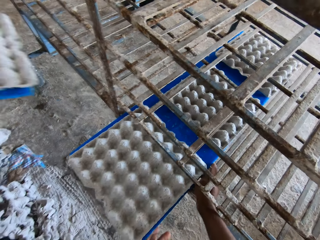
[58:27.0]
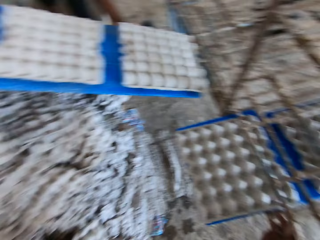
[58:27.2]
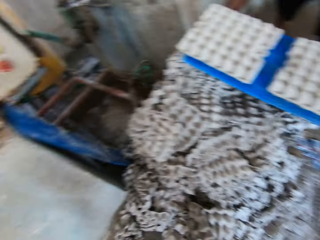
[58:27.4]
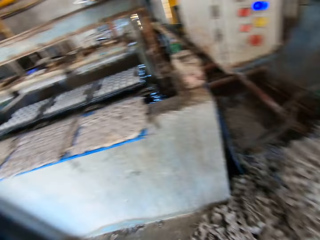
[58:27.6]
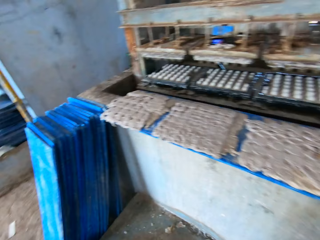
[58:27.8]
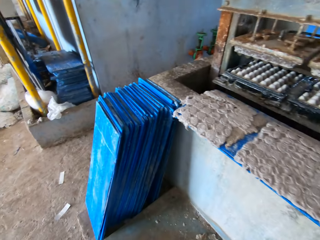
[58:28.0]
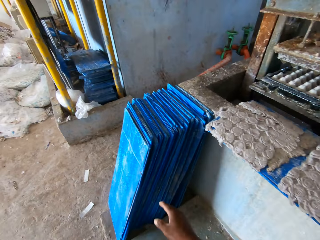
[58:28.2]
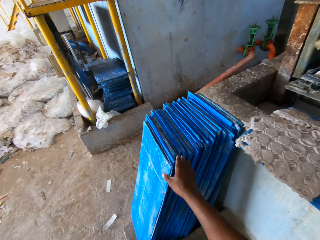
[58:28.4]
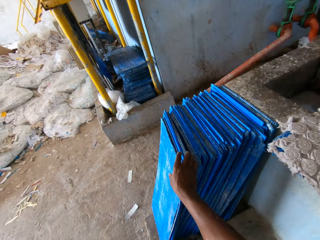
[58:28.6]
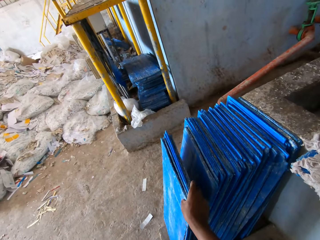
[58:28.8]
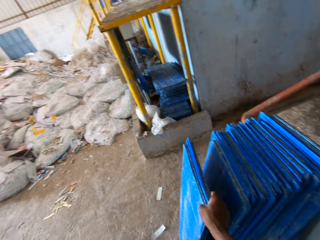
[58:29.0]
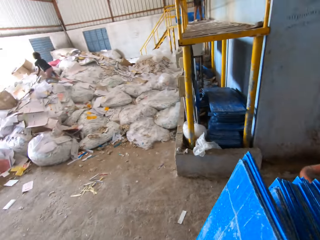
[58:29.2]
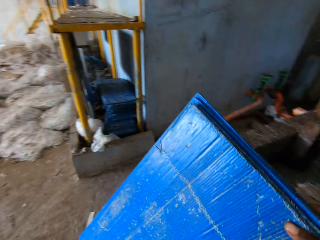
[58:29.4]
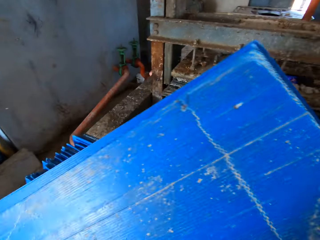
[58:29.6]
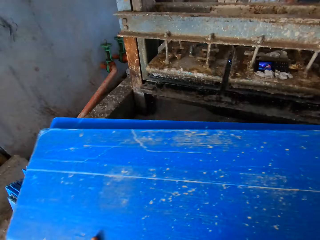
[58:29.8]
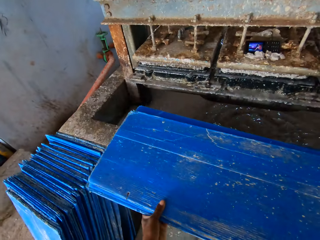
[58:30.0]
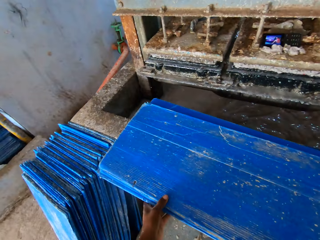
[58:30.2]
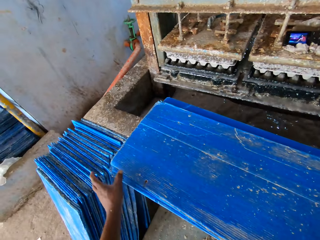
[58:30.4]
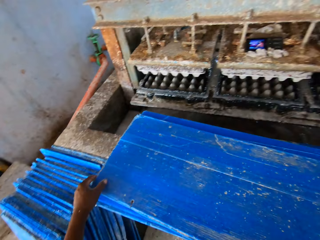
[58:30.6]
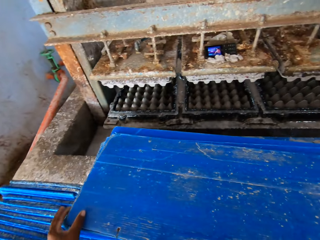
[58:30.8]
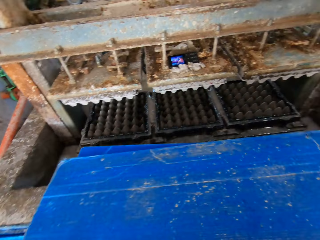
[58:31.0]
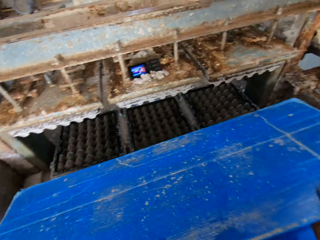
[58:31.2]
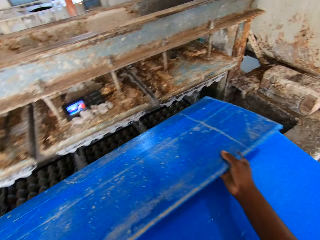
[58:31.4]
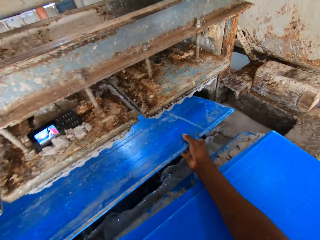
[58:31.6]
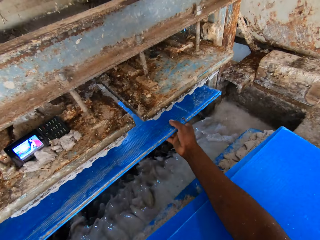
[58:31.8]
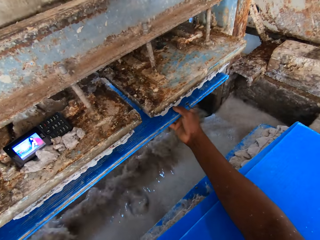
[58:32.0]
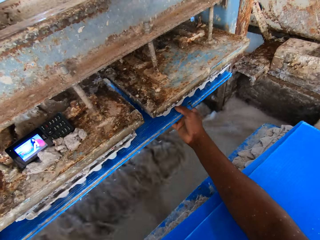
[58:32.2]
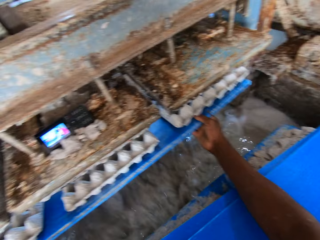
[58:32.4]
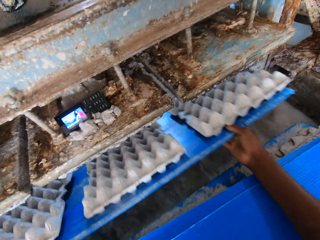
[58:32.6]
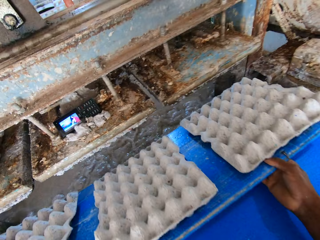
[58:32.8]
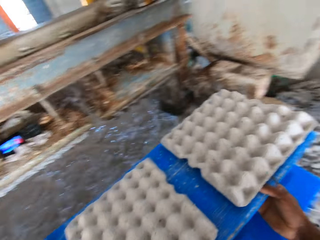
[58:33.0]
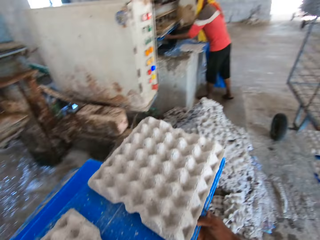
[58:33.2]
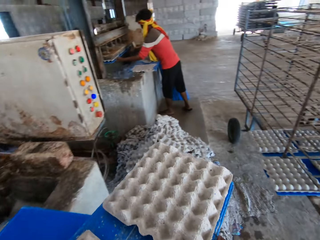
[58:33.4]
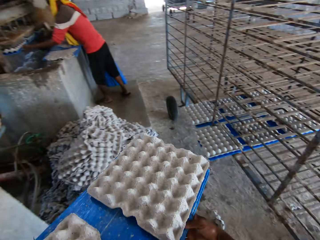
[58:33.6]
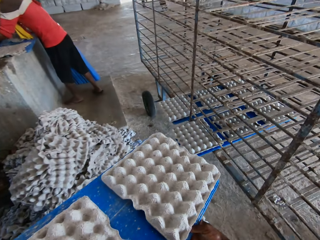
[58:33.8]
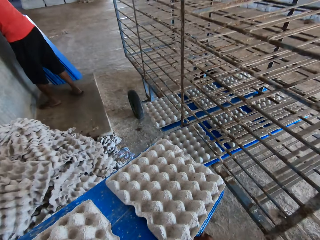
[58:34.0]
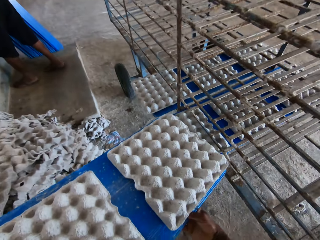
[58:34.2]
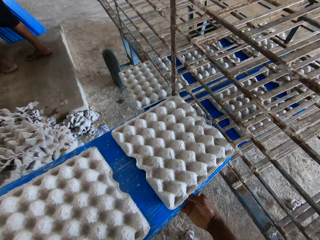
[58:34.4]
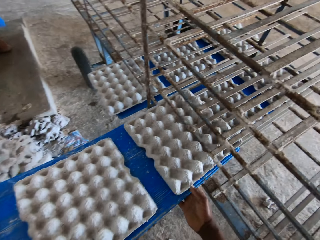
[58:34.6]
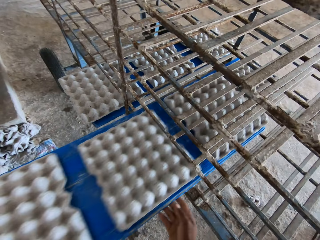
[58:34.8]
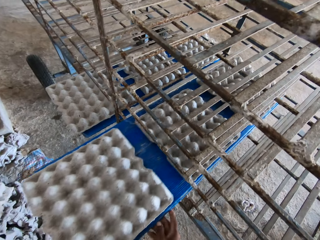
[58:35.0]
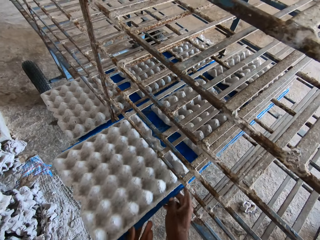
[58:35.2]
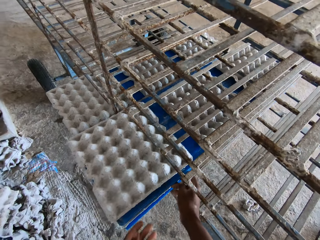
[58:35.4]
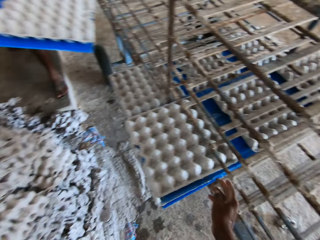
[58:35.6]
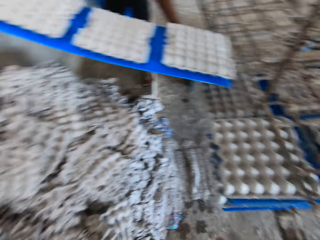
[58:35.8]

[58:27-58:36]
The camera wearer takes the boards from the floor. They put the boards on the machine counter. They take the board. They move the board to the machine. They move the board with crates to the stand.

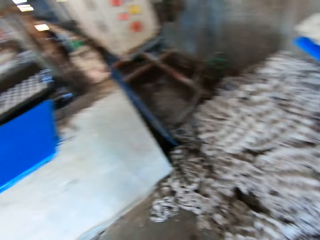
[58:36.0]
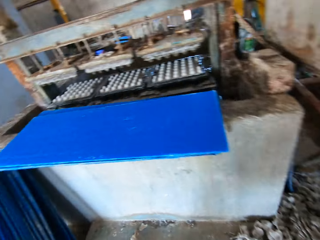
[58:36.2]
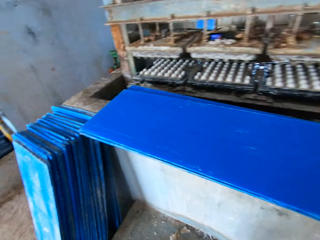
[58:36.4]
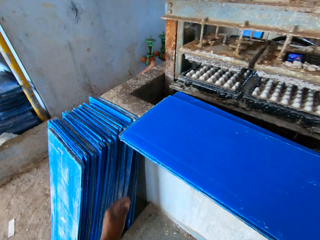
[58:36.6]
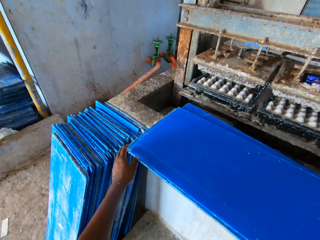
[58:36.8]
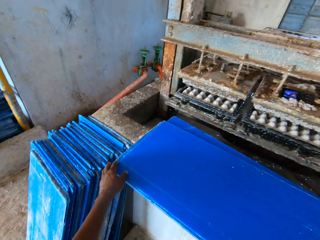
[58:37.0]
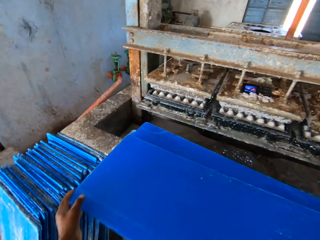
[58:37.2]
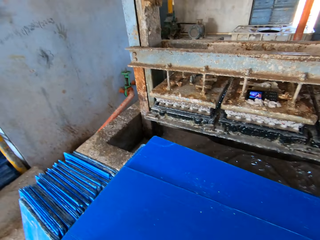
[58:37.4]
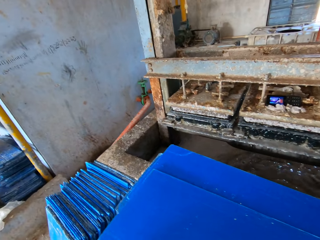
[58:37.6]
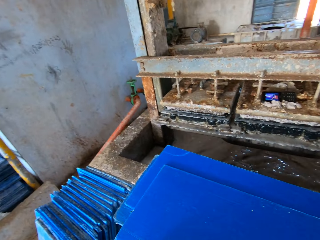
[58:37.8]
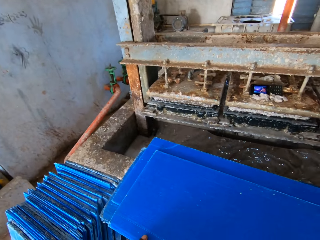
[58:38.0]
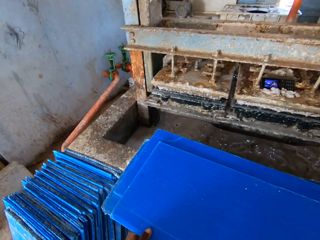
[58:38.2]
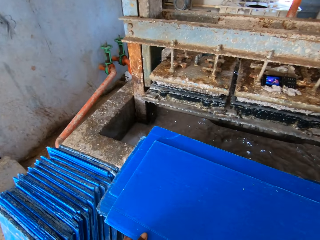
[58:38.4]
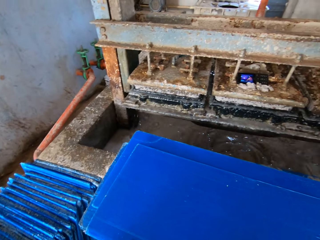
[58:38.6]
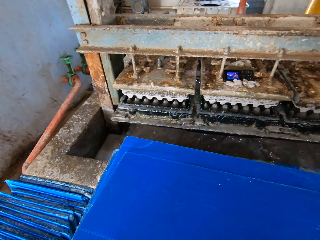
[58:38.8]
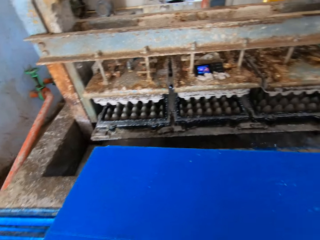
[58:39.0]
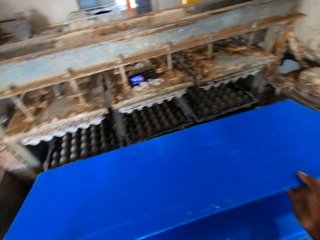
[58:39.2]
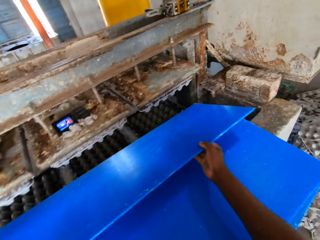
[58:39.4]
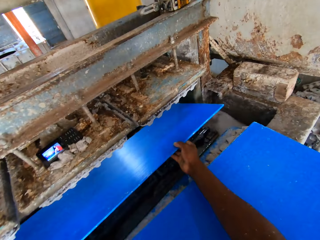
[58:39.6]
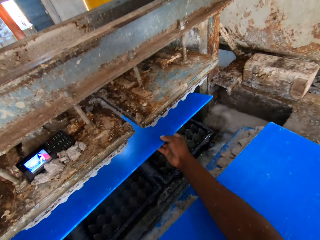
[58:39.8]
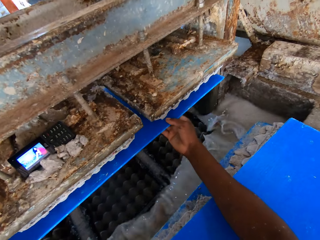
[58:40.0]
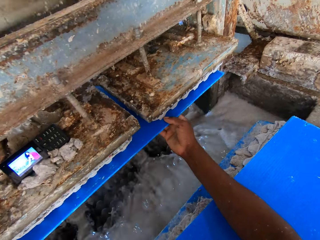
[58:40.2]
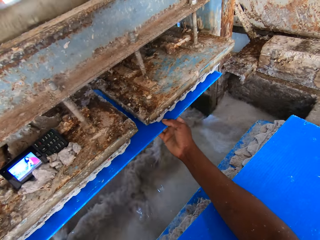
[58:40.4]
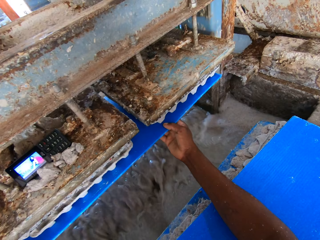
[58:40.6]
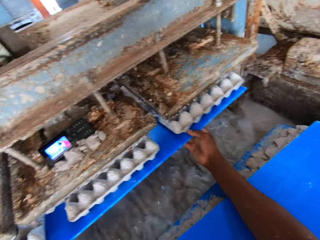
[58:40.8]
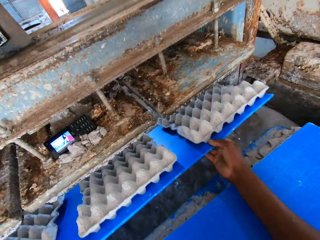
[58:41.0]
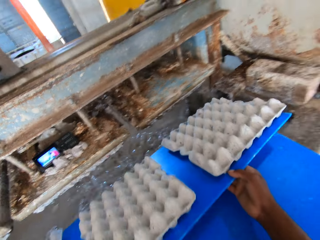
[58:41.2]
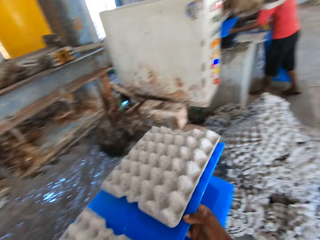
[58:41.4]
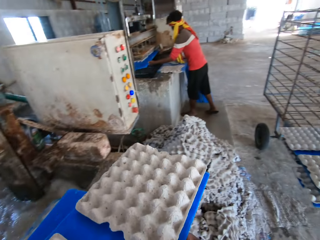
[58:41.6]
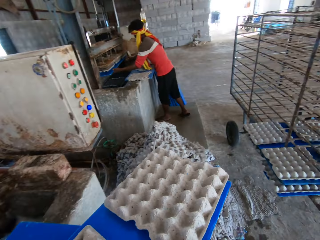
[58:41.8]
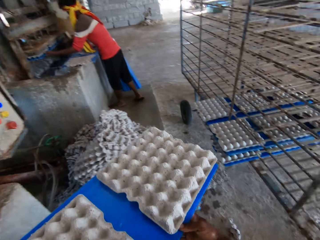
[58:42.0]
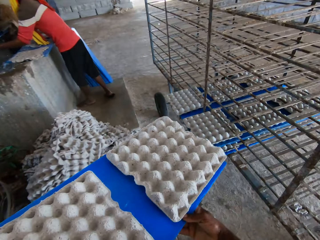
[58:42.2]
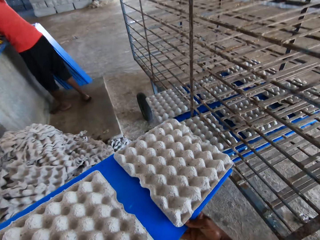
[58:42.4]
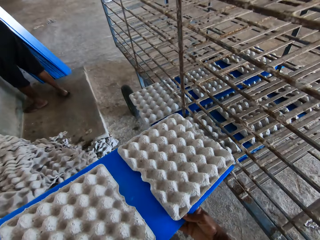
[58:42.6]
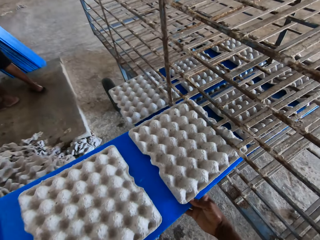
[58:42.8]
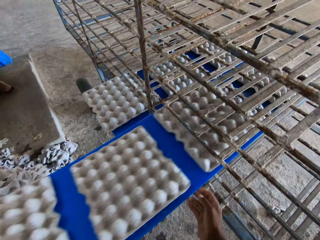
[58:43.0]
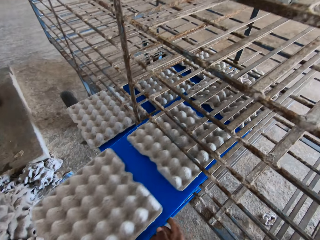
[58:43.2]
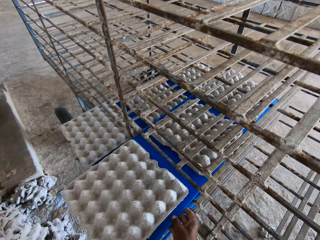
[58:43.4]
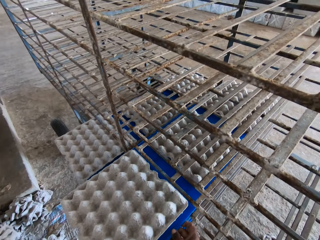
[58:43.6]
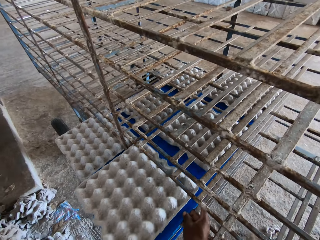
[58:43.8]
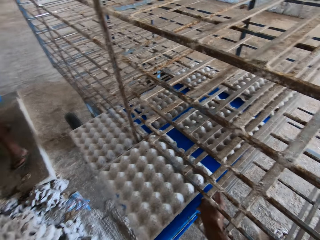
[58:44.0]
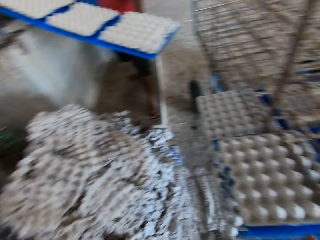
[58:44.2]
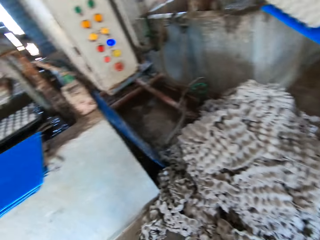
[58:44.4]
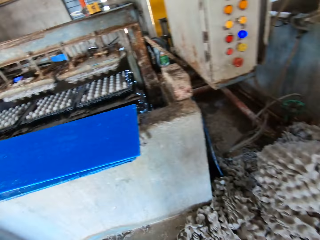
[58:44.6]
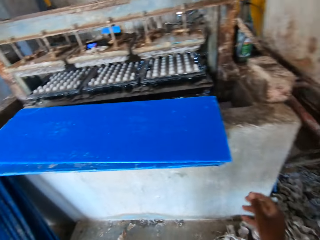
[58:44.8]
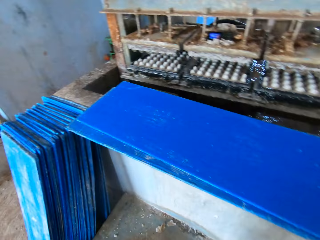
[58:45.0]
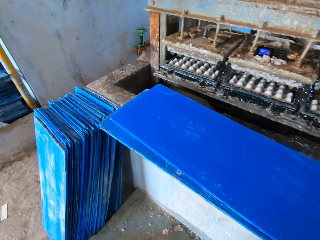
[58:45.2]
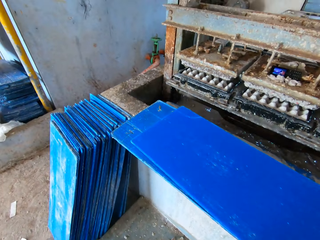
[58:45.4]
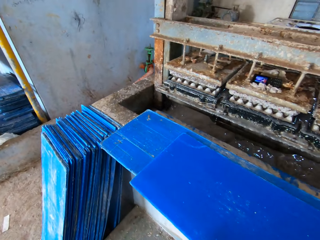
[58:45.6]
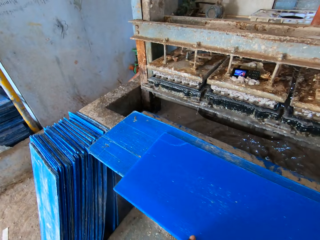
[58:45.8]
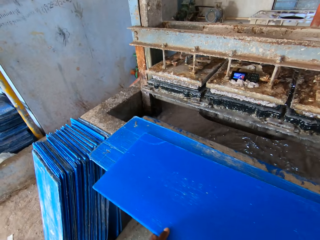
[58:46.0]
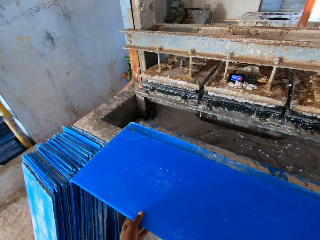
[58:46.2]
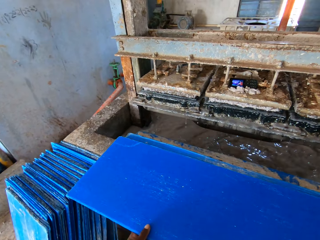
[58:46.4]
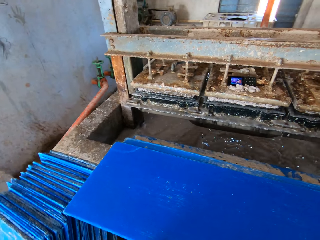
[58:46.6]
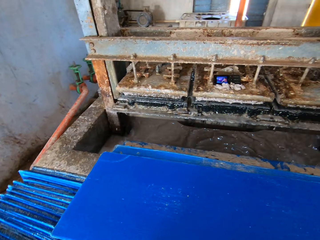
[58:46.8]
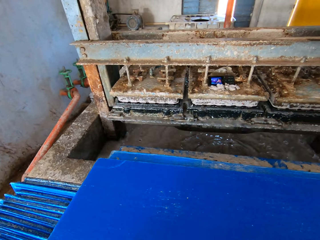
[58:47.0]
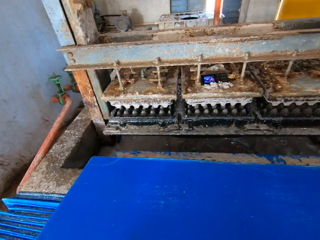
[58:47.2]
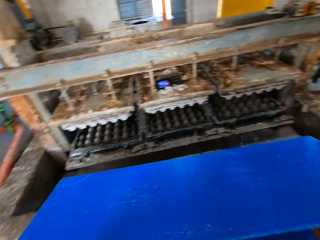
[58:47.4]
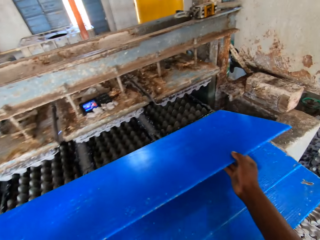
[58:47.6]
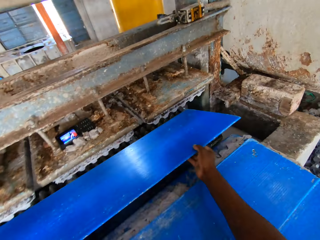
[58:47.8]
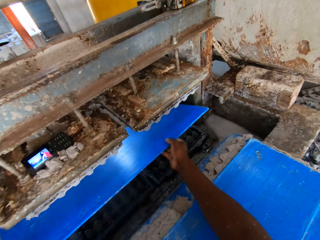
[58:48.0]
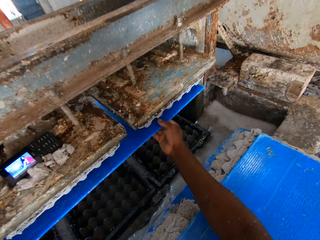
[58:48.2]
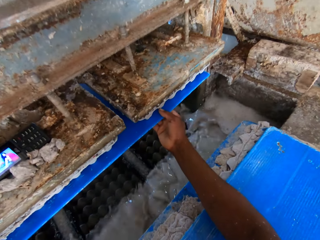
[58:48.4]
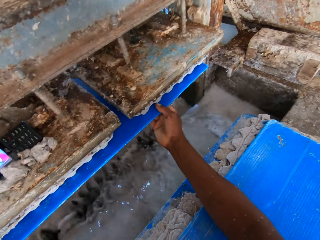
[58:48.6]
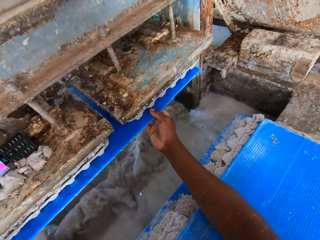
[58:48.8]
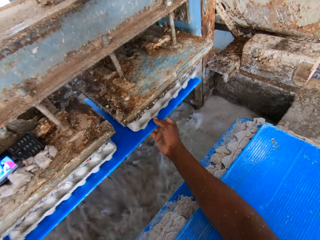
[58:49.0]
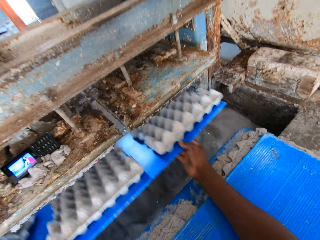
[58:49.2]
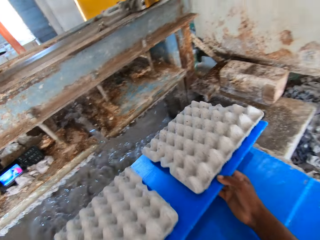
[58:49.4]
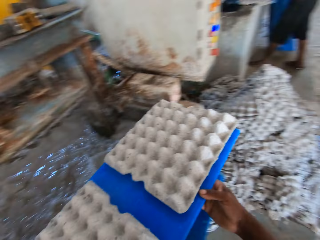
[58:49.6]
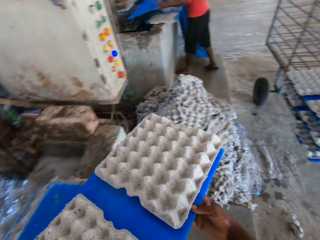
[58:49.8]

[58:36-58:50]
The camera wearer takes the board. He moves the board to the machine. He moves the board with crates to the stand. He holds a tray on the pavement with his right hand. He moves the tray on the pavement with his right hand. He holds the tray on the pavement with both hands. He moves the tray on the pavement with both hands. He picks the tray from the pavement with both hands. He places the tray under the crate molder with both hands. He brings out some crates from the crate molder with the tray in both hands.
